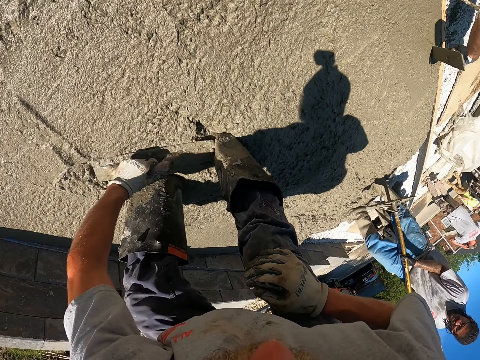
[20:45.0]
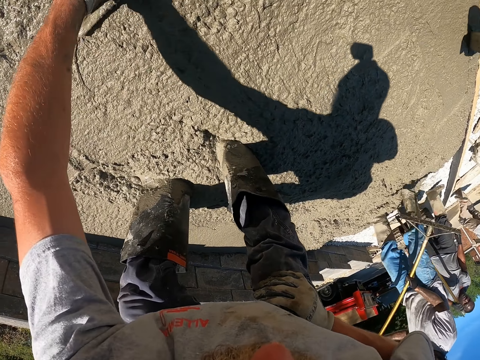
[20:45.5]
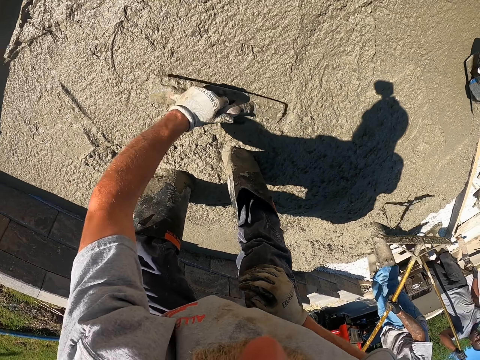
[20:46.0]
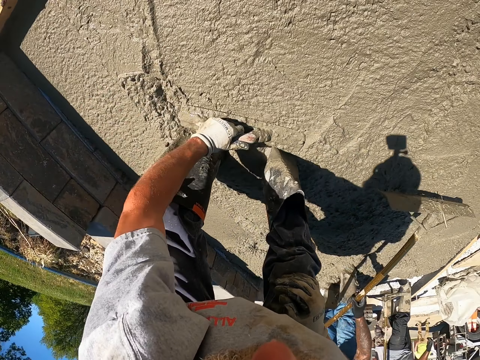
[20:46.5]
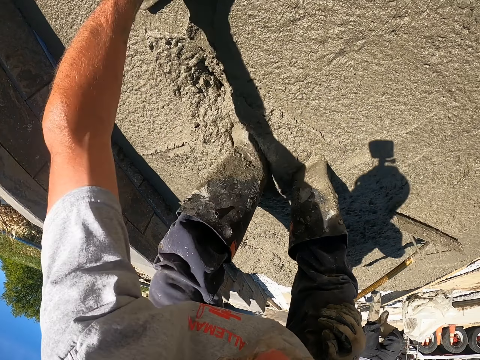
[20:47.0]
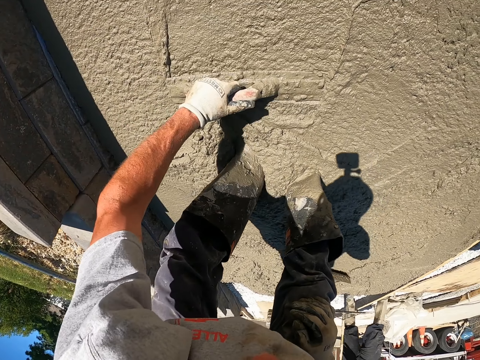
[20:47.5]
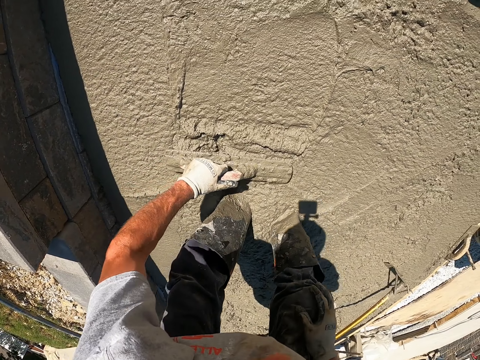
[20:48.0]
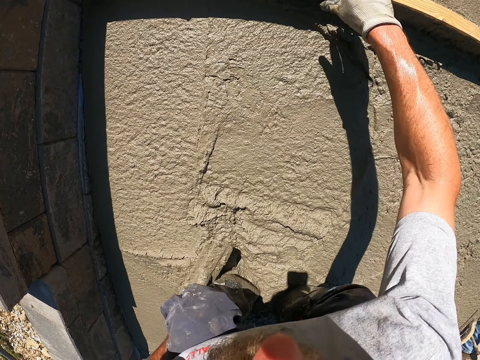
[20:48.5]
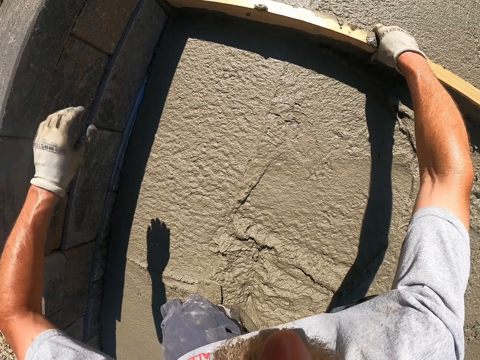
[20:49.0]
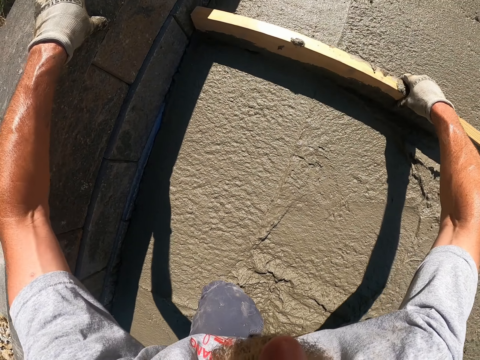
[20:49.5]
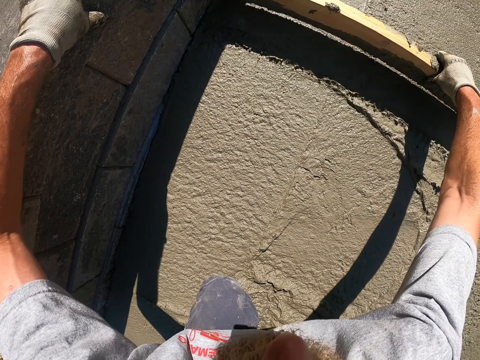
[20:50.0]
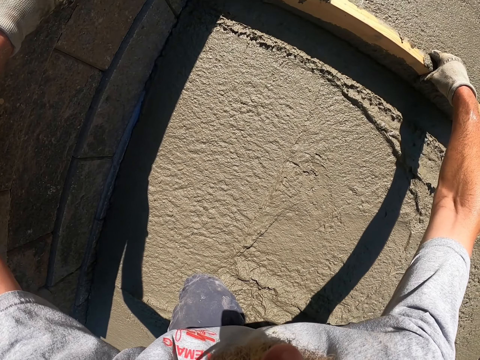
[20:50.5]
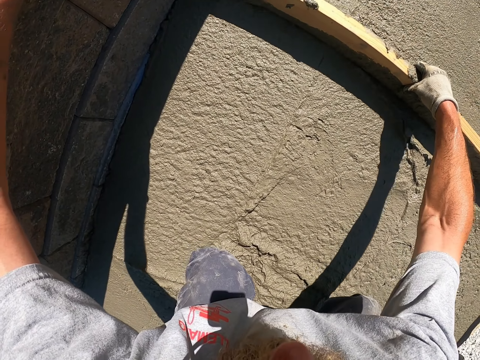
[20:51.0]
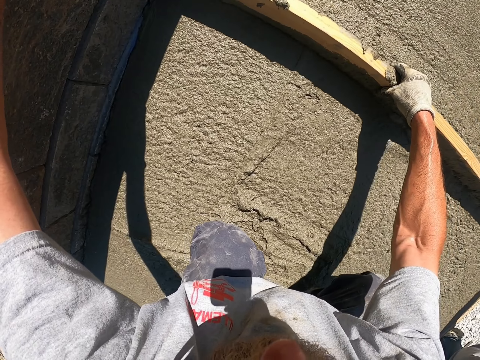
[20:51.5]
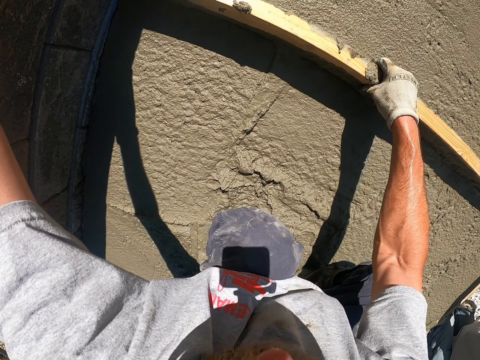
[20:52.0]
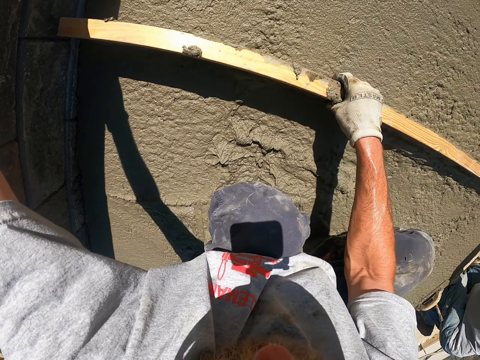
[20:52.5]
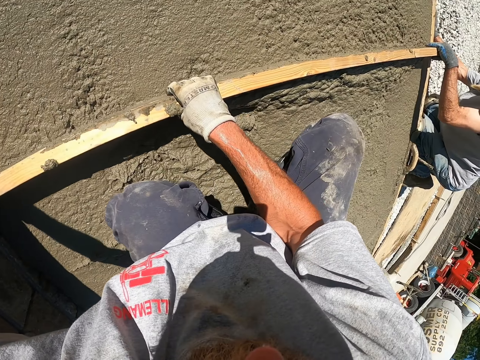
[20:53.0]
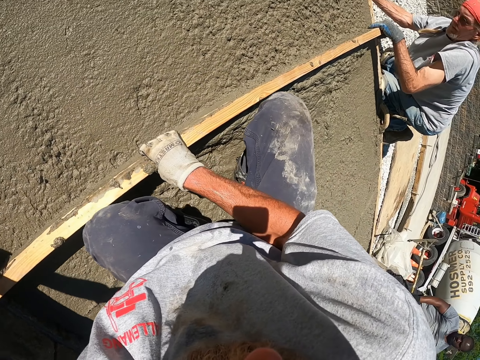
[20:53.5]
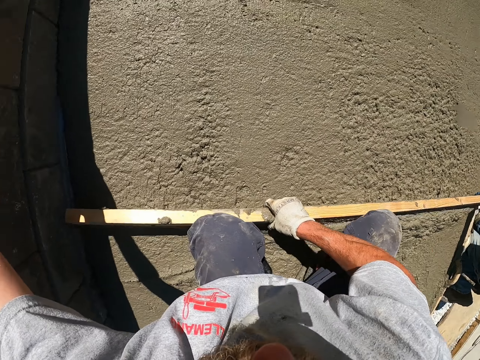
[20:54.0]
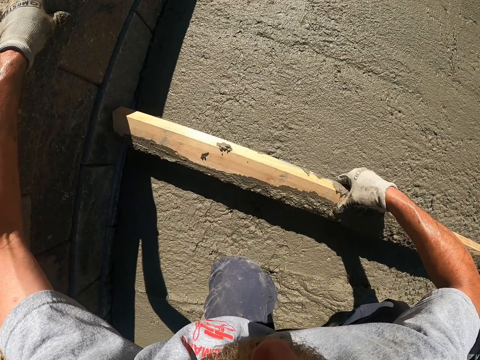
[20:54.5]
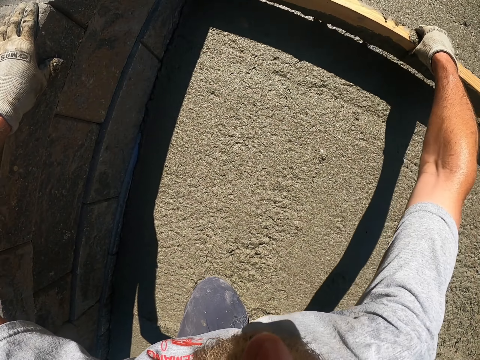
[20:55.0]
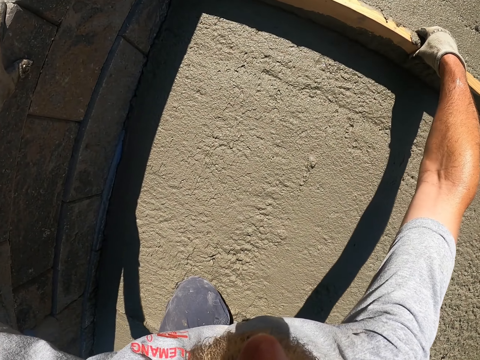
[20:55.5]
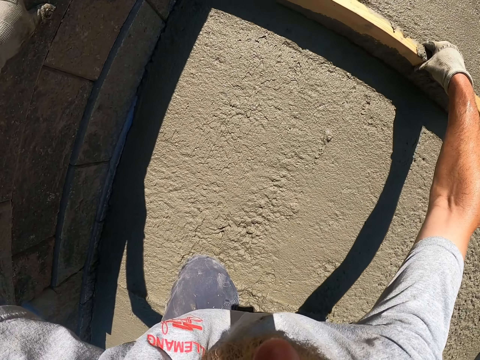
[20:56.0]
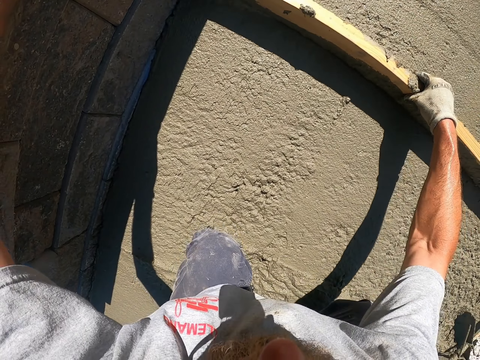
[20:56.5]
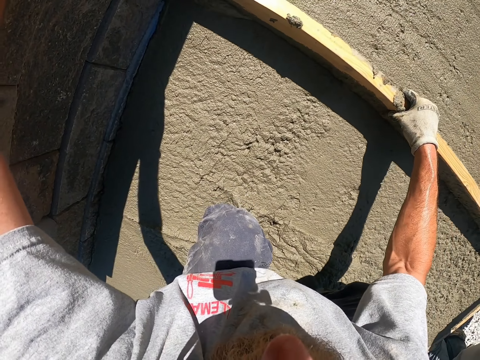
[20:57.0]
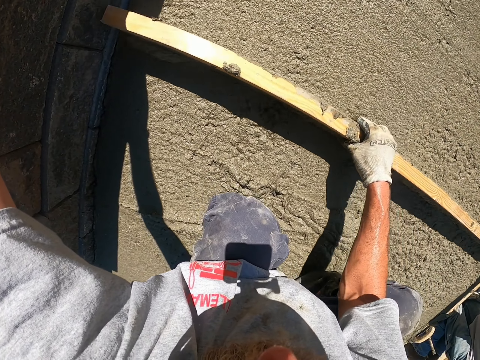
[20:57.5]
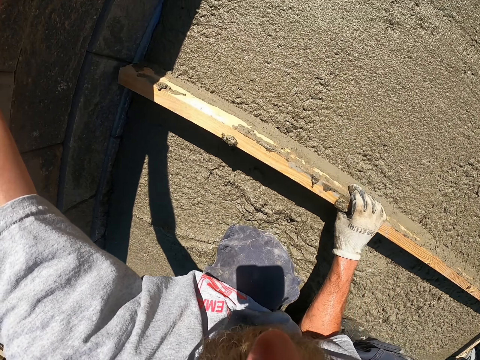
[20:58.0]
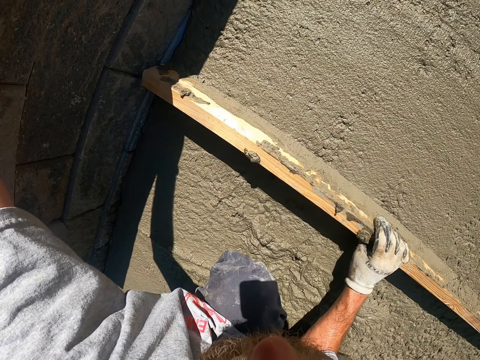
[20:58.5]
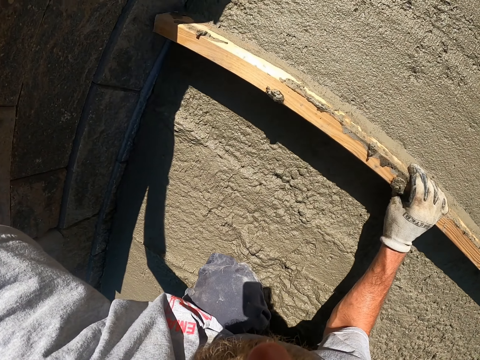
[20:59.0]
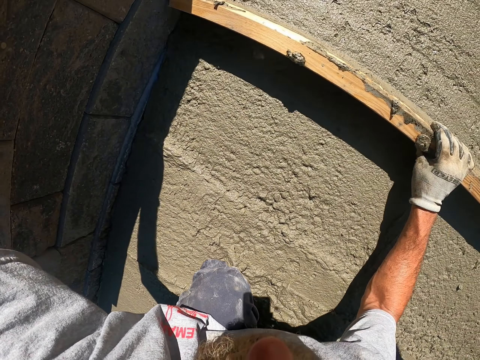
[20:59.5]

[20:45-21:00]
The camera wearer lifts up the wood. They level using the wood.

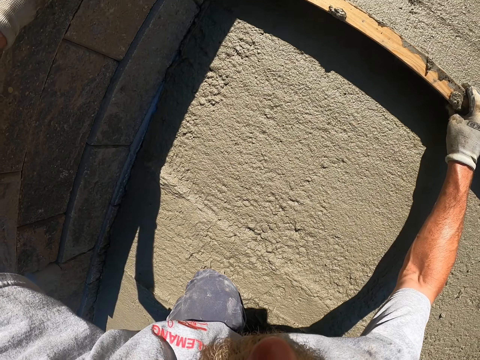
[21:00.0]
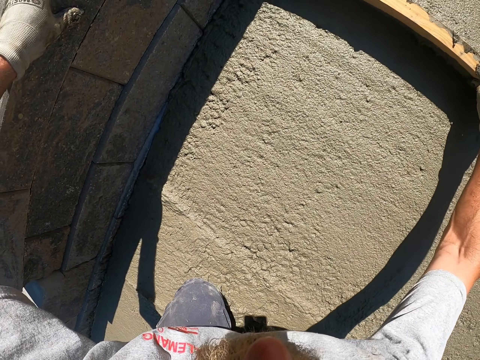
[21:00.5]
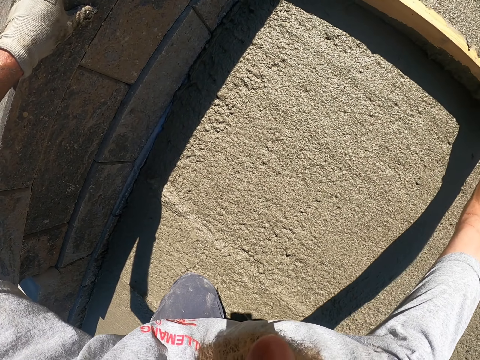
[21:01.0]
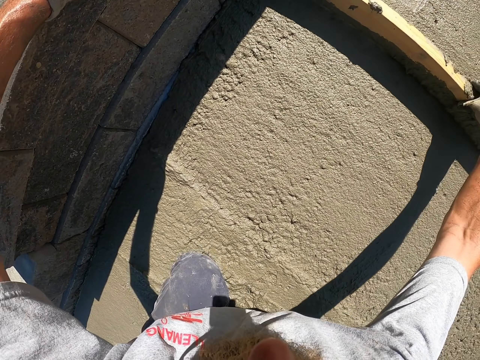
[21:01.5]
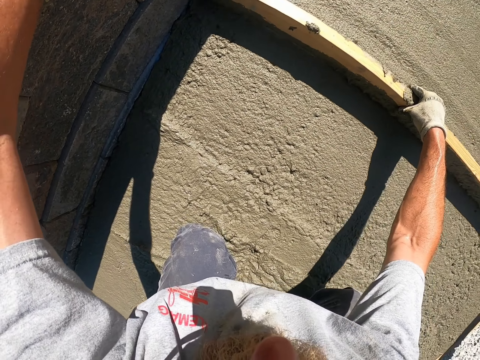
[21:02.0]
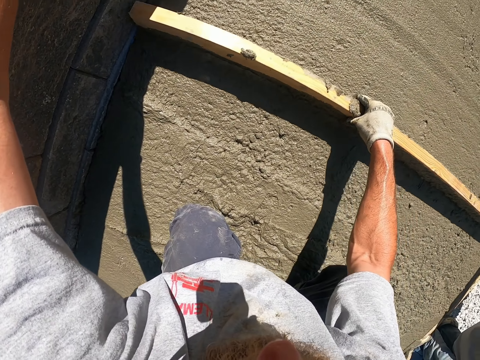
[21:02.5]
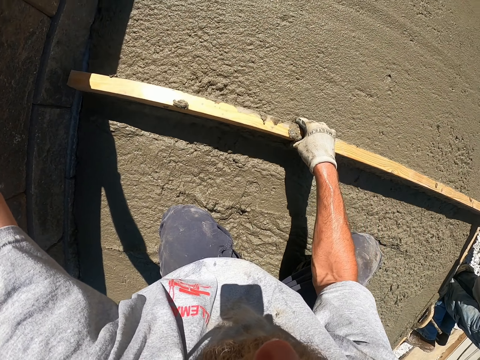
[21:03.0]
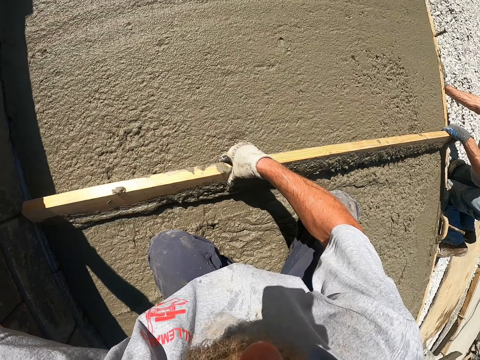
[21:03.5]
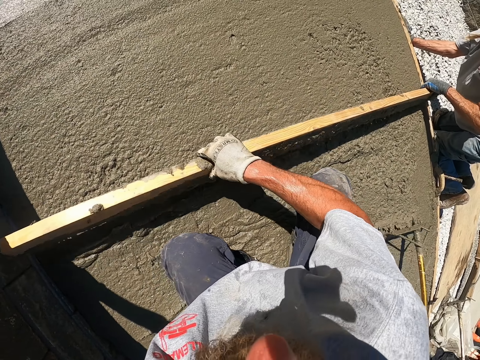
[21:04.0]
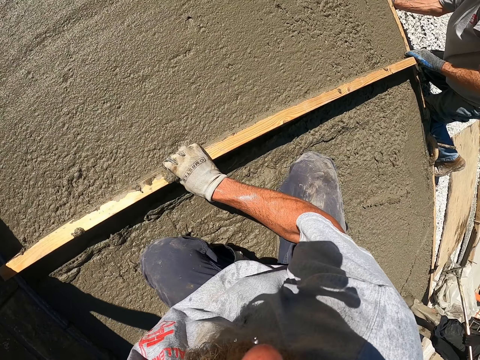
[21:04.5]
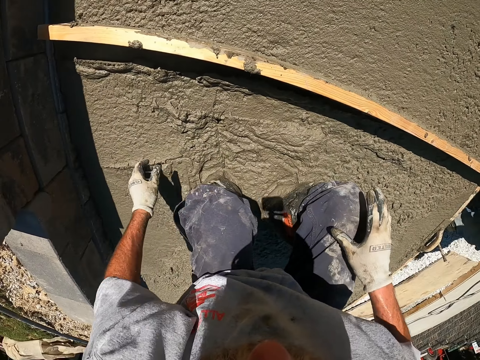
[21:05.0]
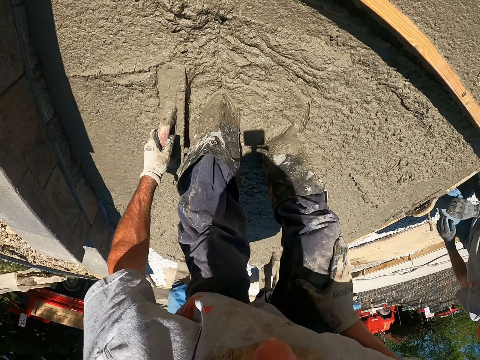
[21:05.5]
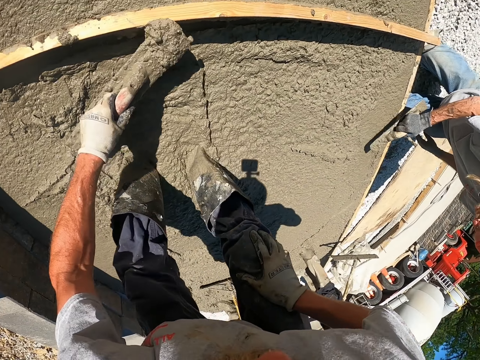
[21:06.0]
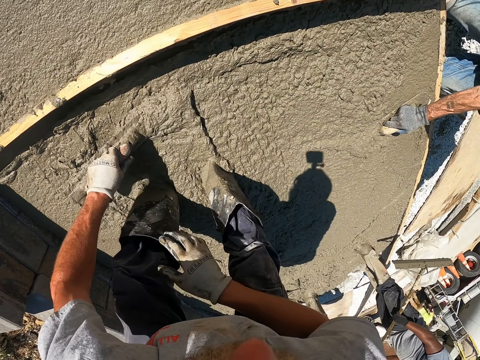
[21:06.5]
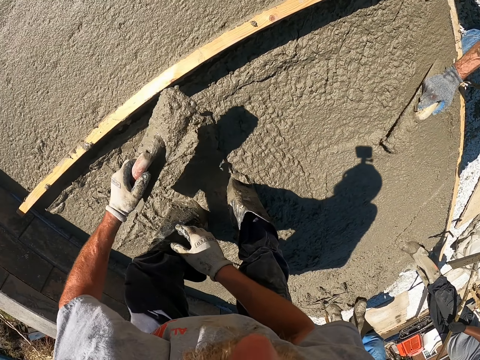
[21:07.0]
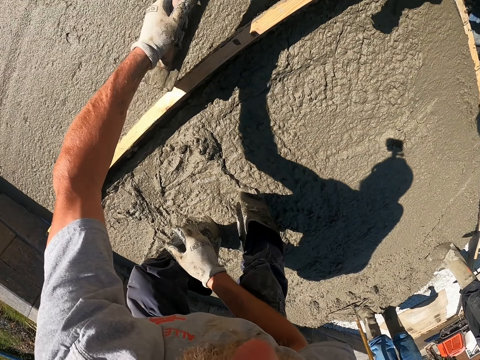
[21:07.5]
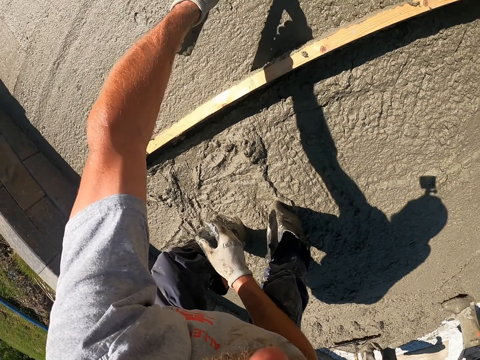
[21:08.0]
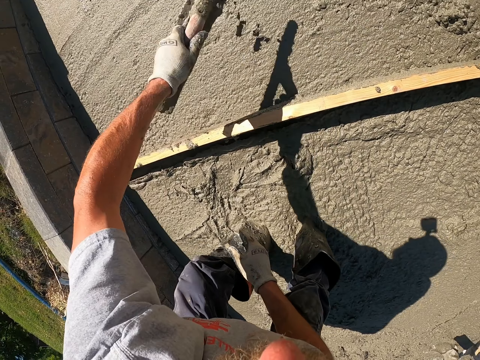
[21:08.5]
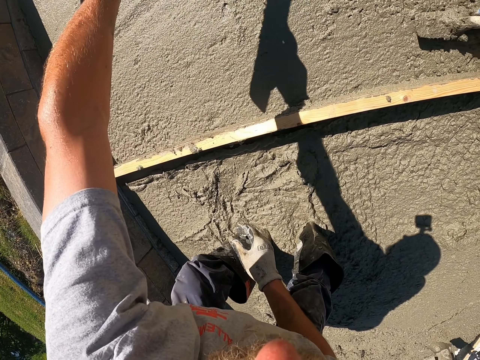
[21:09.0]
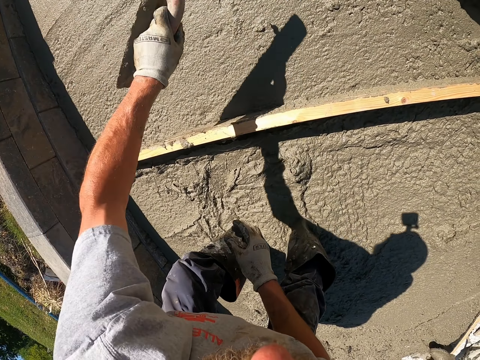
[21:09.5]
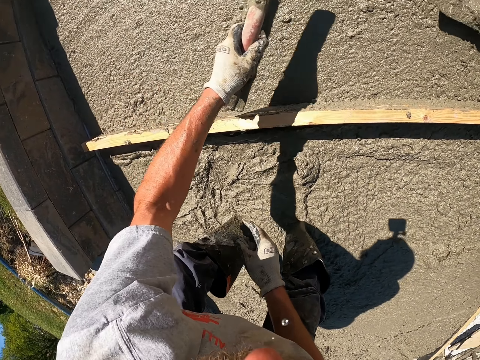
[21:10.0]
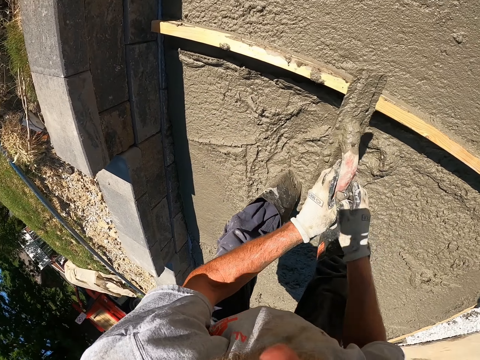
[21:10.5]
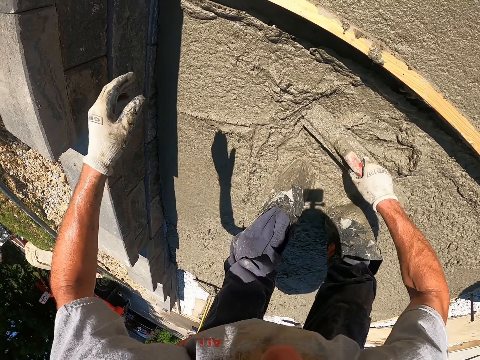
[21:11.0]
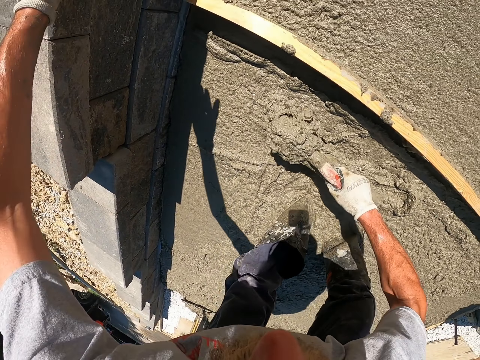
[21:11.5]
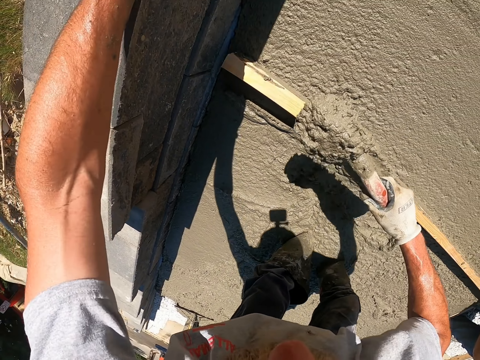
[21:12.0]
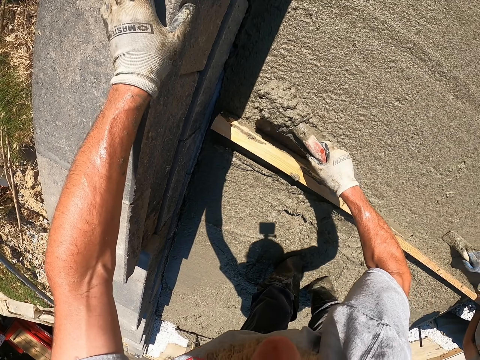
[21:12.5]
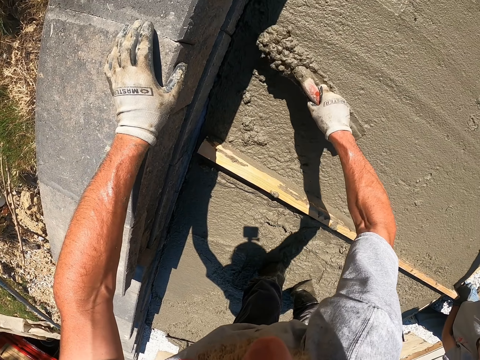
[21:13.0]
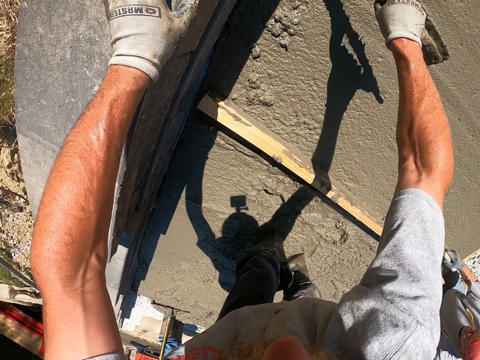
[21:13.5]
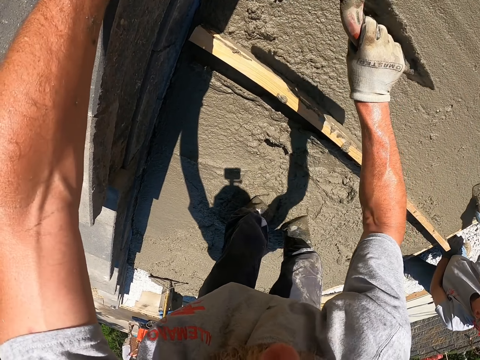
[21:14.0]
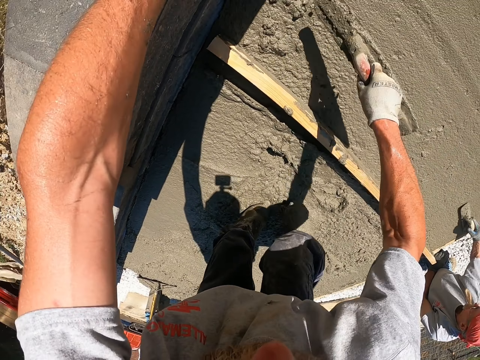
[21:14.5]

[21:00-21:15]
The camera wearer scoops concrete using the plastering trowel. They pour the concrete. They scoop the concrete using the plastering trowel. They pour the concrete.
